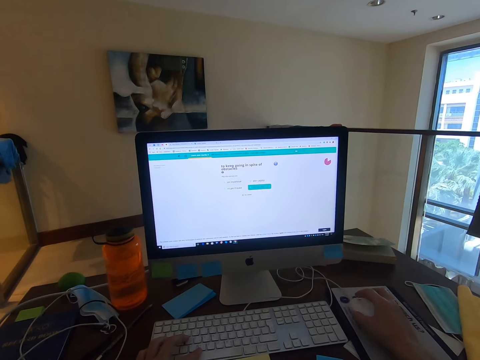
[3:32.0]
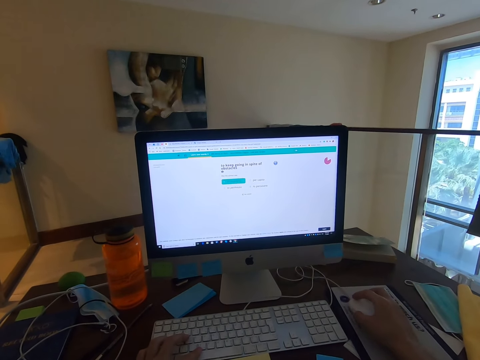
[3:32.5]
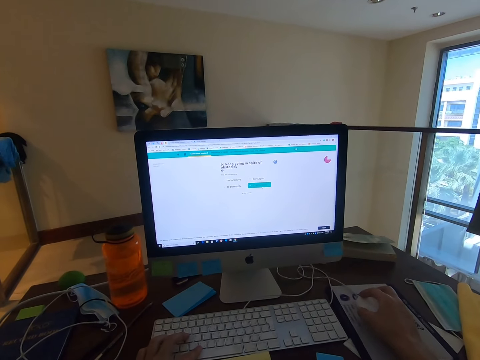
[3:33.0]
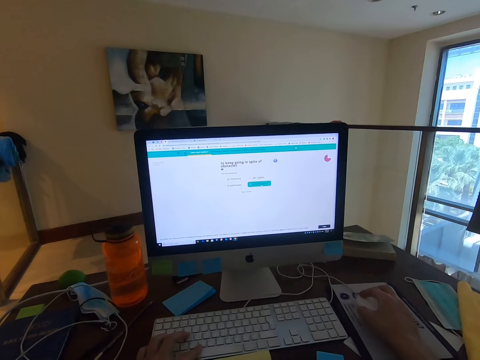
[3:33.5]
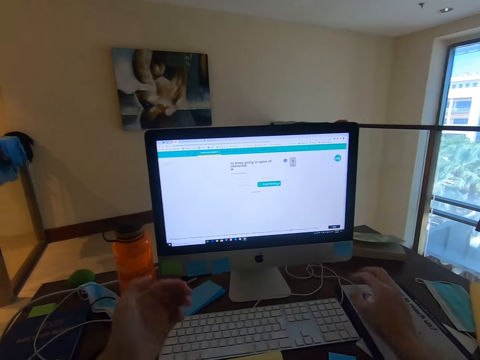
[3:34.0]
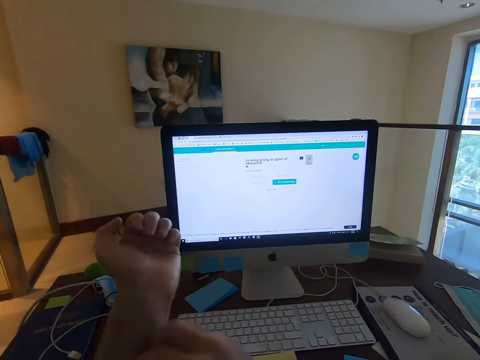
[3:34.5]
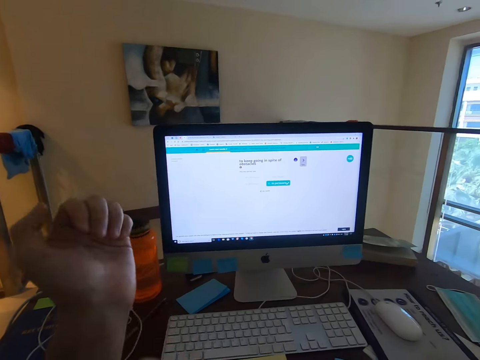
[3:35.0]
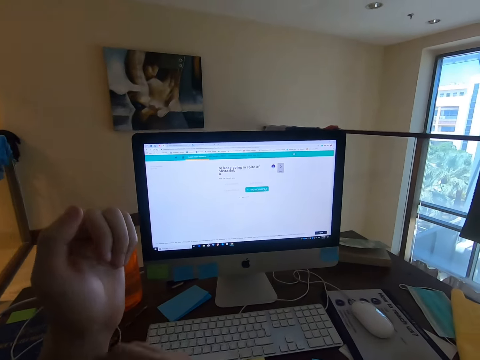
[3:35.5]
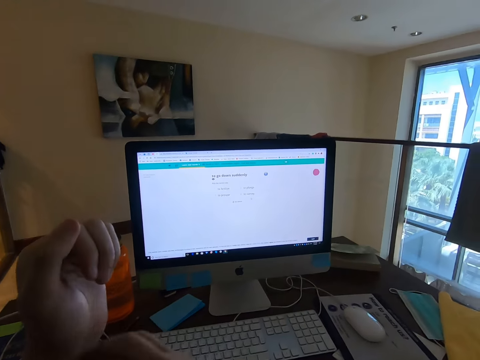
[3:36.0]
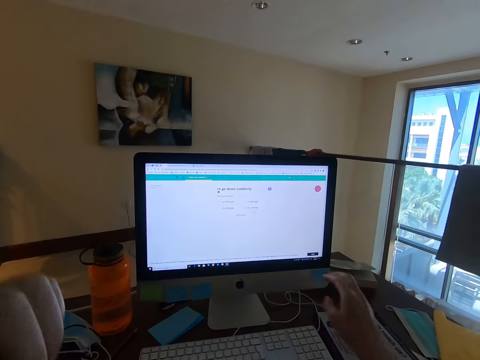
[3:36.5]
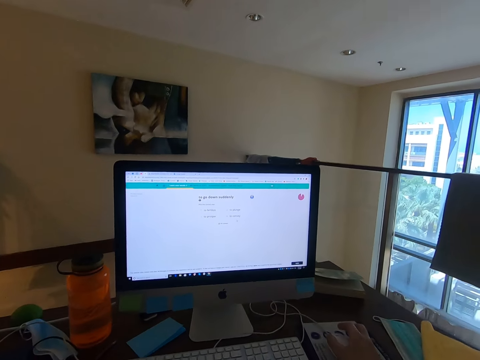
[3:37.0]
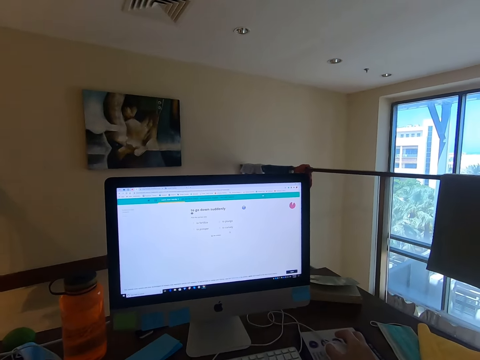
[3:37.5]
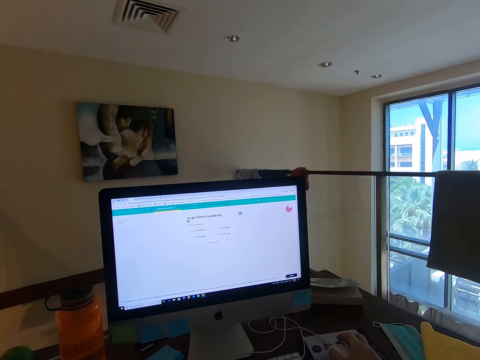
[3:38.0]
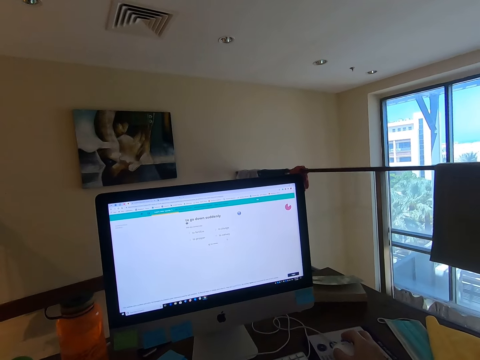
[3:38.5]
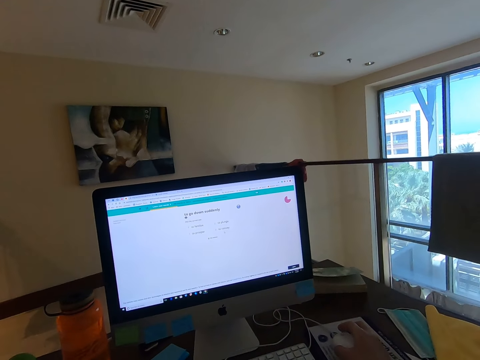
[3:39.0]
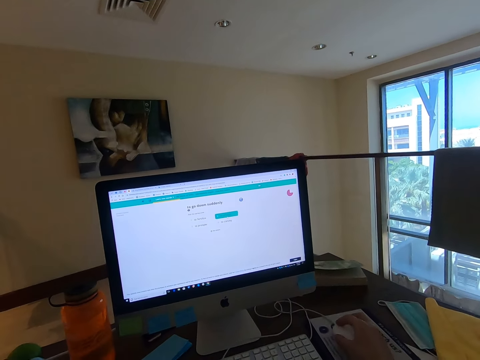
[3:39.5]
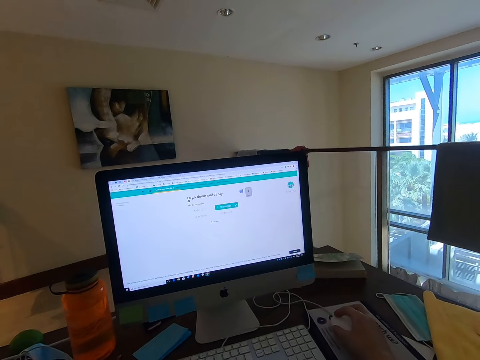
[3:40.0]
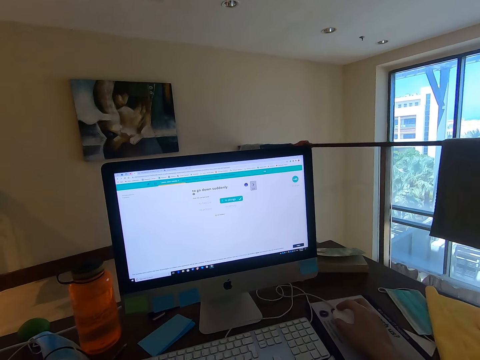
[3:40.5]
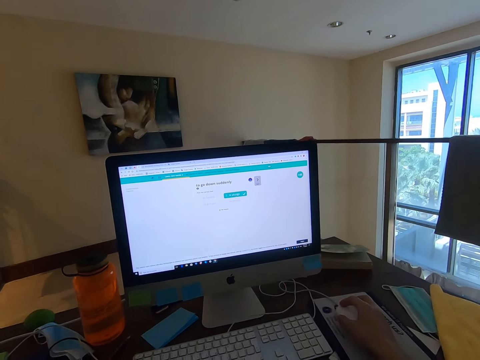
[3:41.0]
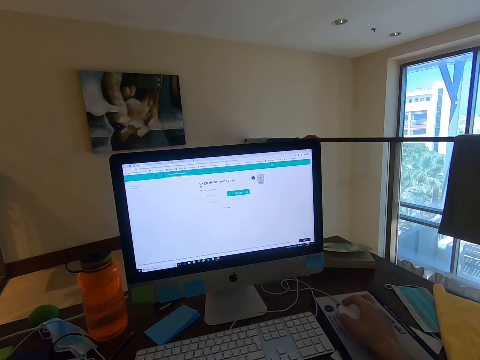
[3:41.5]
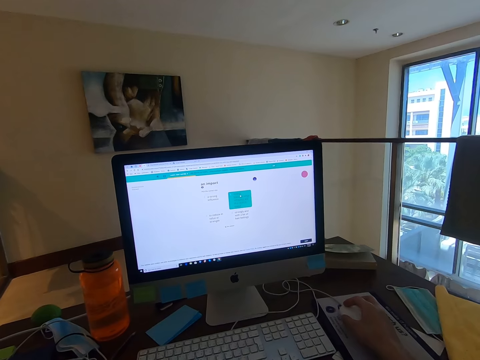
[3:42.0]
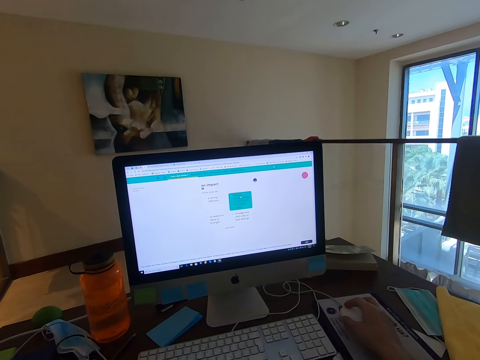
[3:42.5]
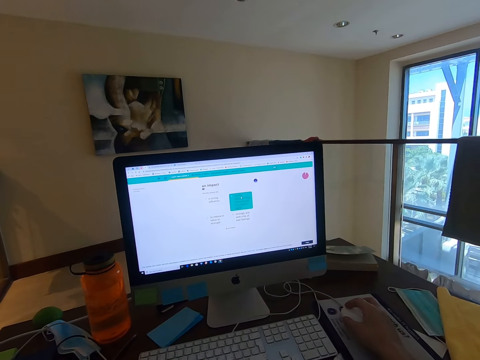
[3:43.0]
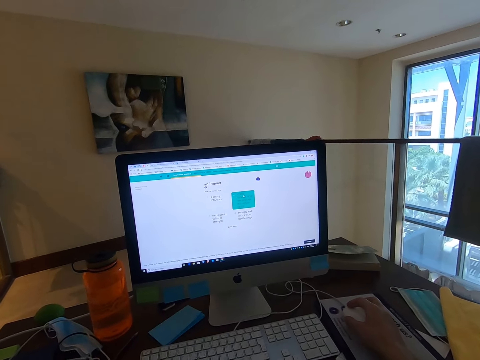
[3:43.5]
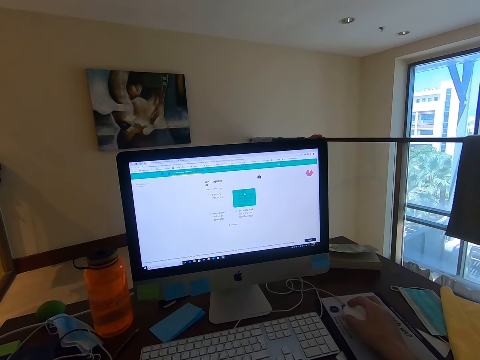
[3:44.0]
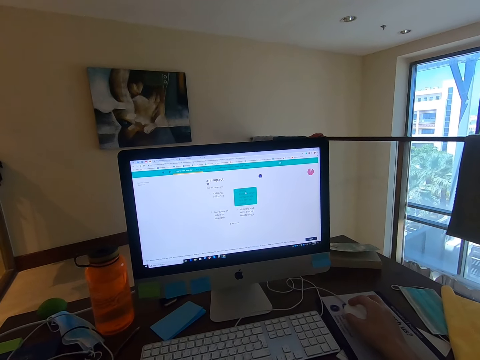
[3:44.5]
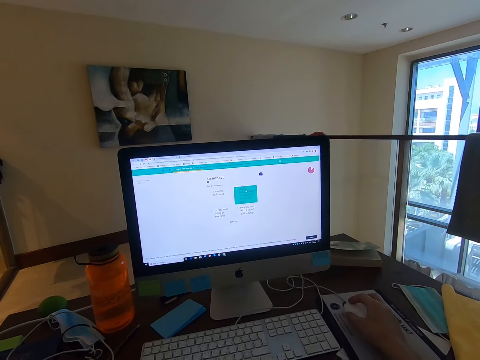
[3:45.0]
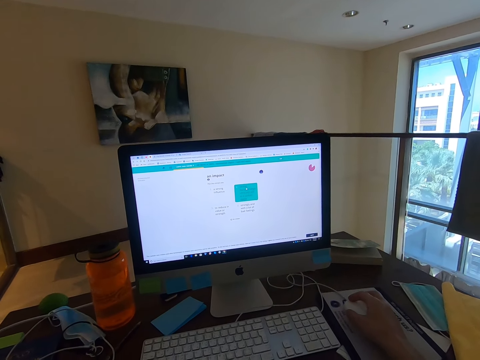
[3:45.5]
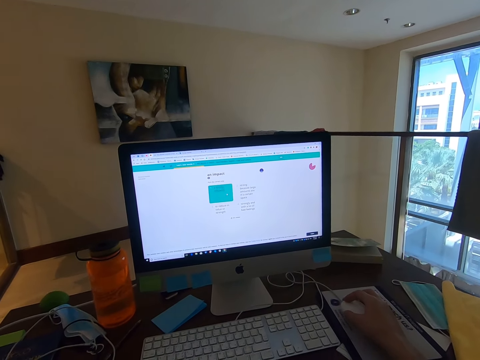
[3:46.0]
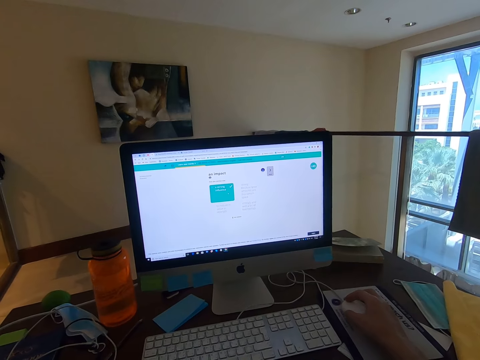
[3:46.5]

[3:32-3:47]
The camera wearer lets go of the mouse. He scratches his arm. He lifts his hands. He holds the mouse. He stares at the monitor's screen. He uses the mouse. He operates the computer.

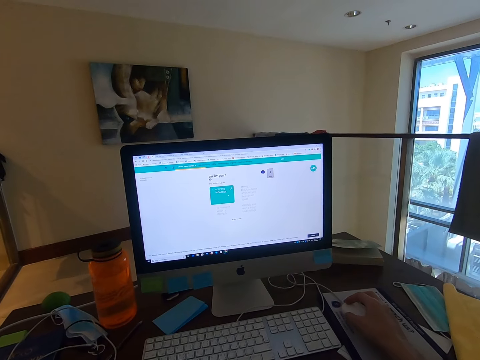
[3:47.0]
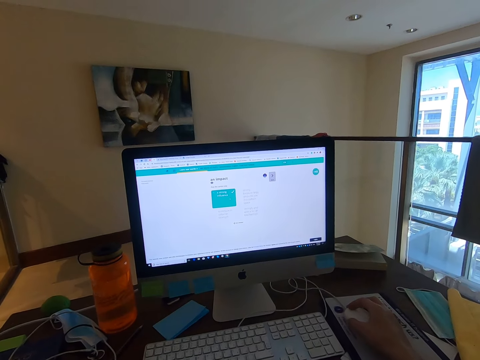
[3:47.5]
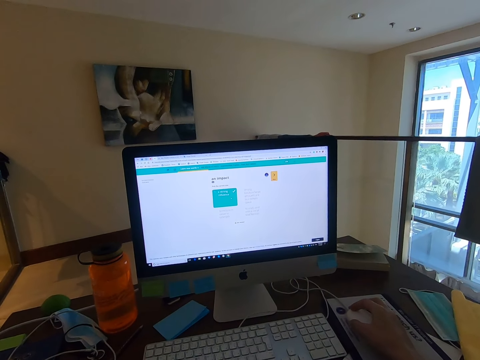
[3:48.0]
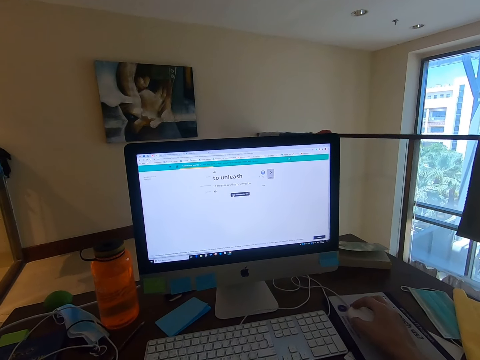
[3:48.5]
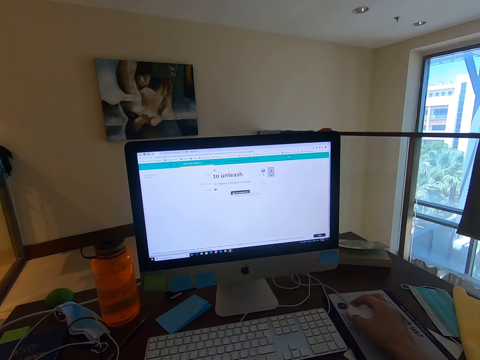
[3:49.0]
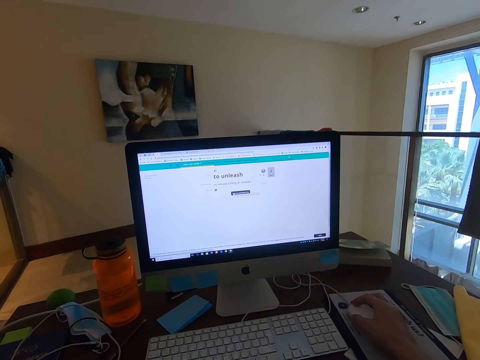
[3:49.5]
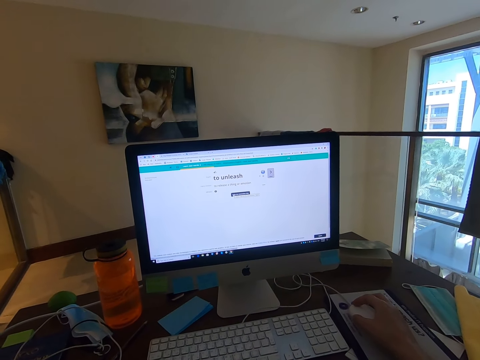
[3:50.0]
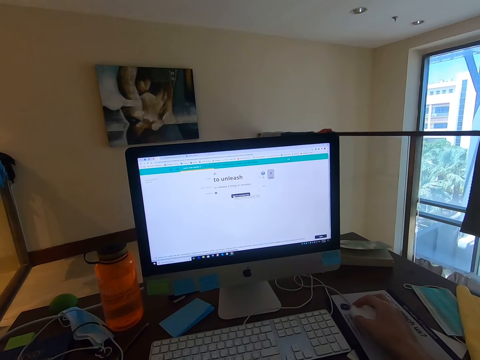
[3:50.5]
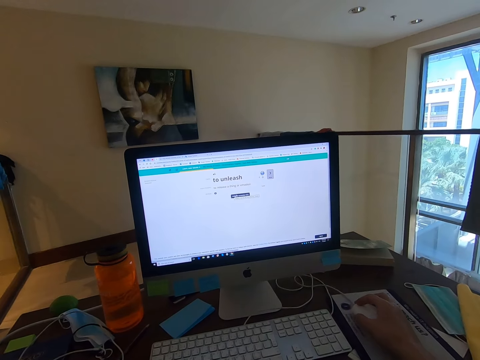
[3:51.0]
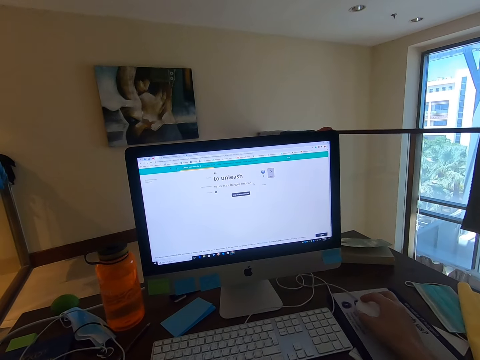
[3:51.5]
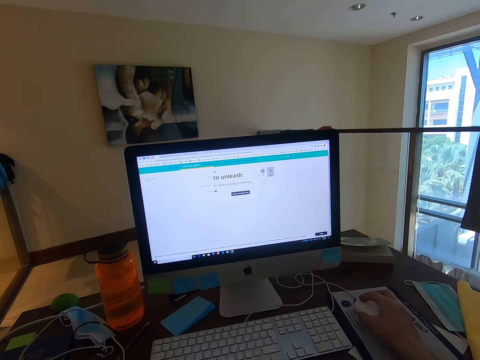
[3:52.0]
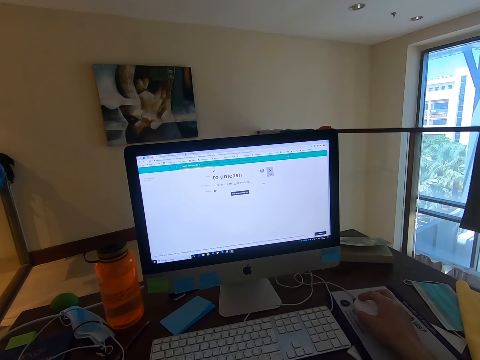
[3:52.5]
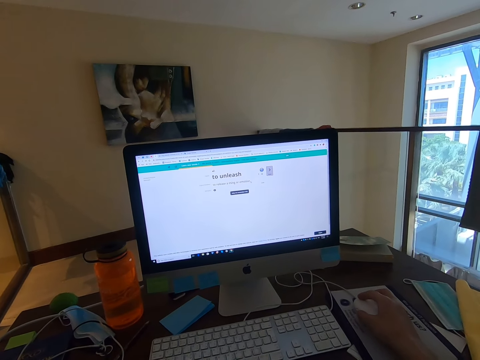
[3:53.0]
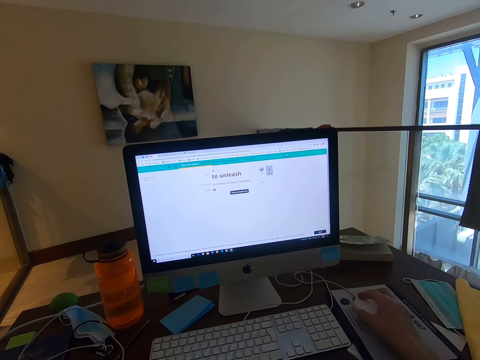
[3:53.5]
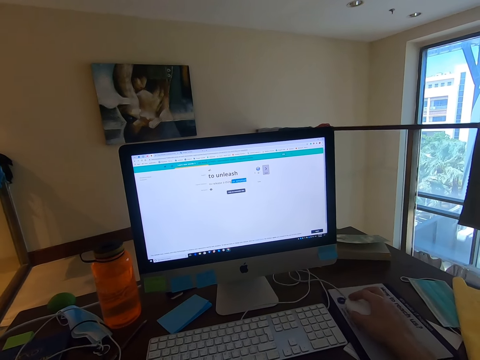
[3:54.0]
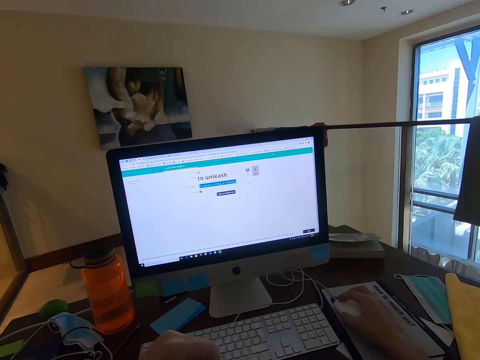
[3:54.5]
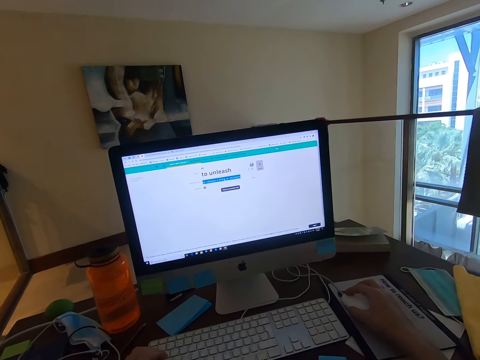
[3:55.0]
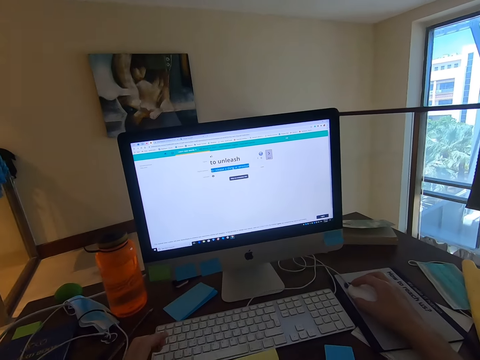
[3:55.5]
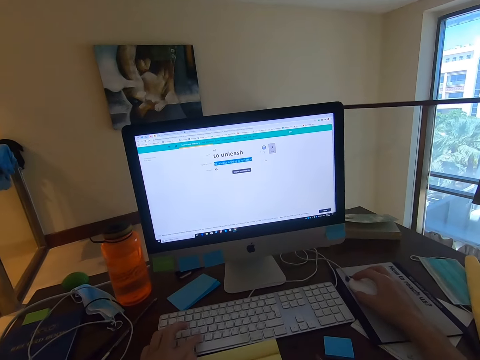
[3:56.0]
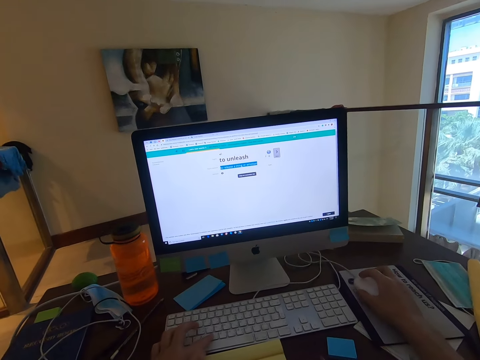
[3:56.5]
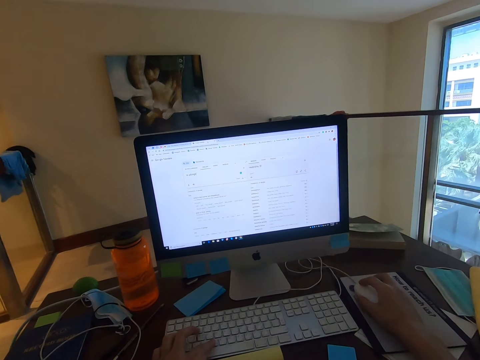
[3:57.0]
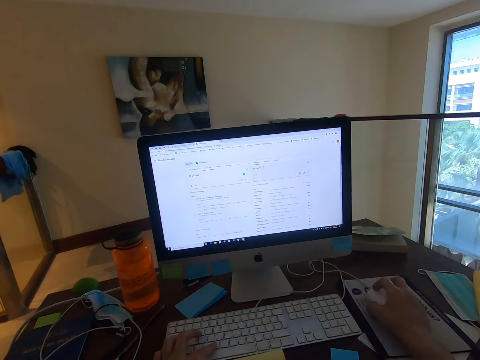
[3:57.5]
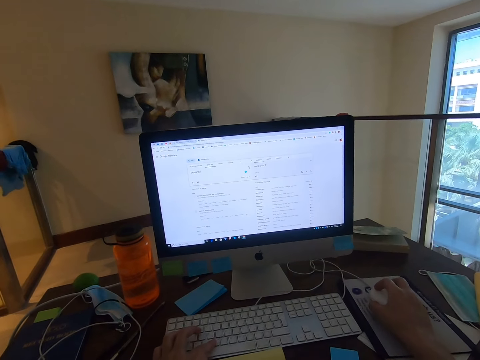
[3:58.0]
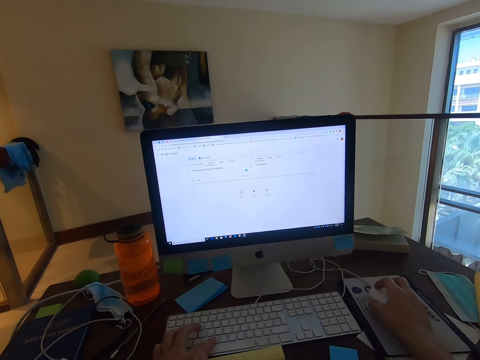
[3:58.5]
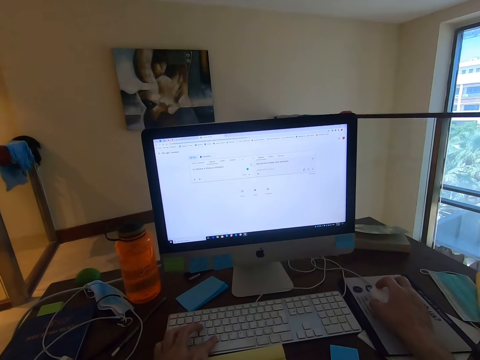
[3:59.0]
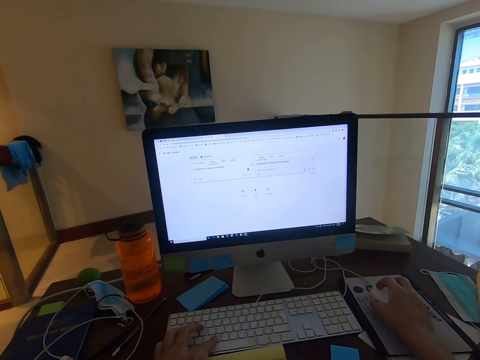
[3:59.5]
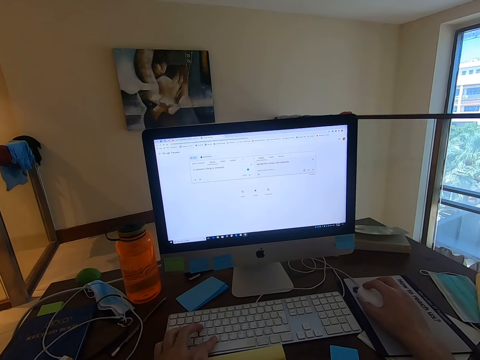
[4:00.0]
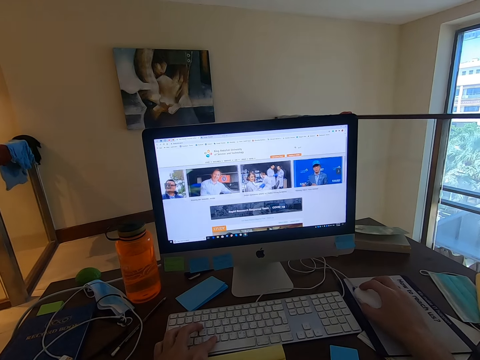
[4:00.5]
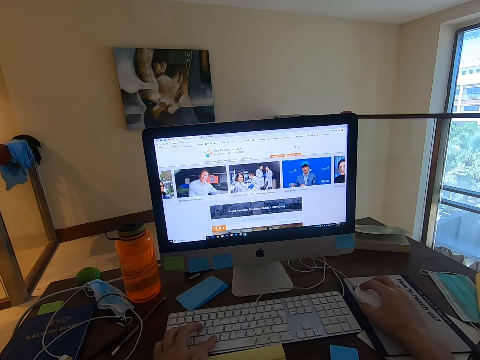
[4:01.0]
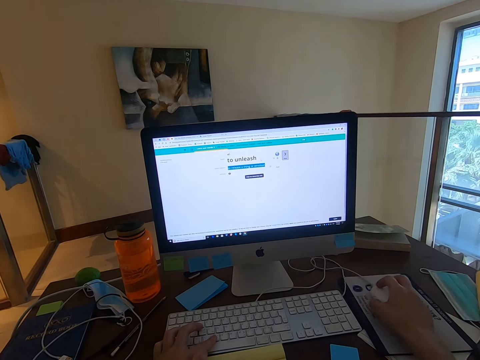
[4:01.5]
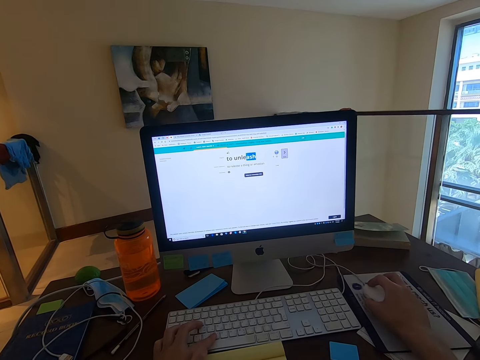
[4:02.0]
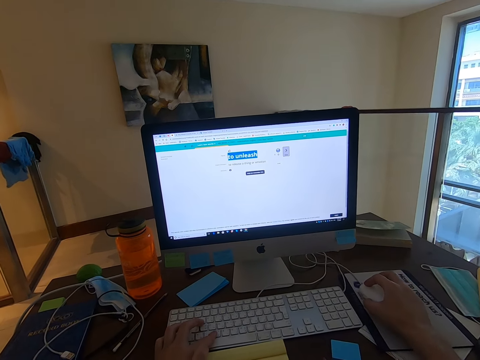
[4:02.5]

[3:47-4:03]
The camera wearer types with the left hand. They use the mouse.
